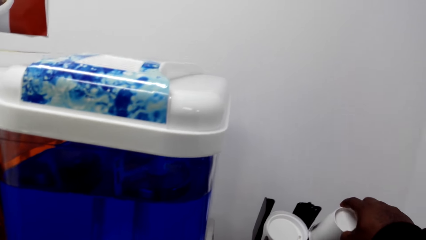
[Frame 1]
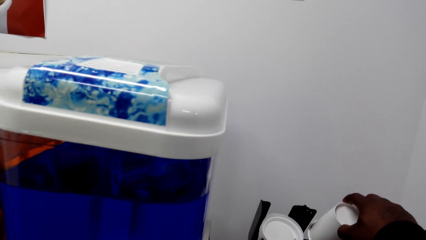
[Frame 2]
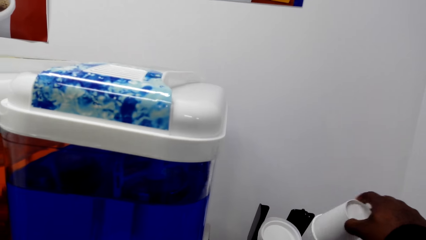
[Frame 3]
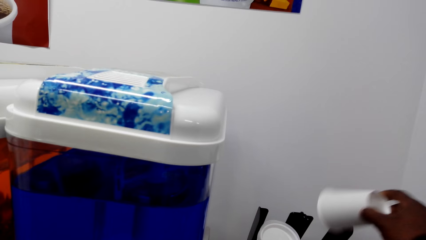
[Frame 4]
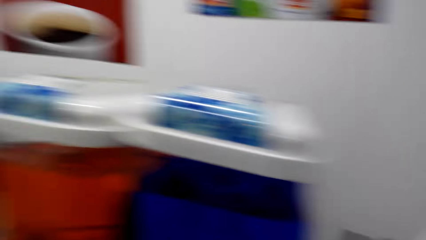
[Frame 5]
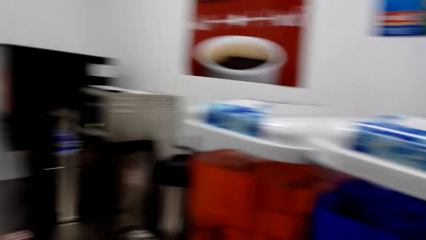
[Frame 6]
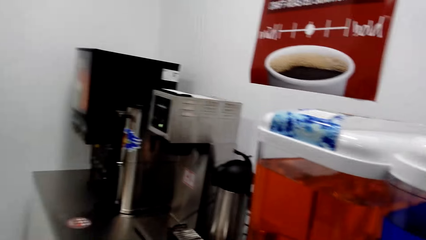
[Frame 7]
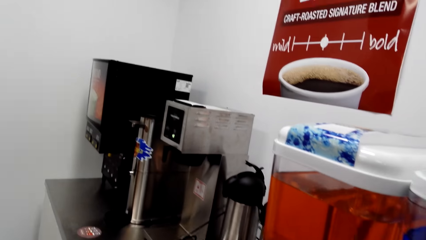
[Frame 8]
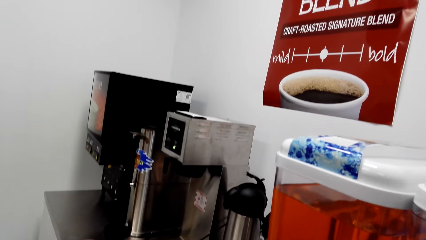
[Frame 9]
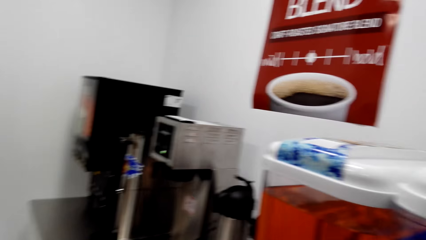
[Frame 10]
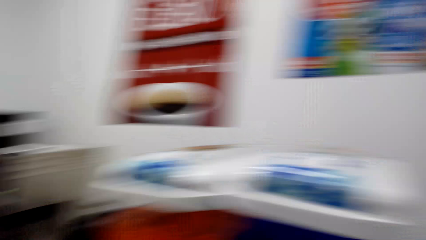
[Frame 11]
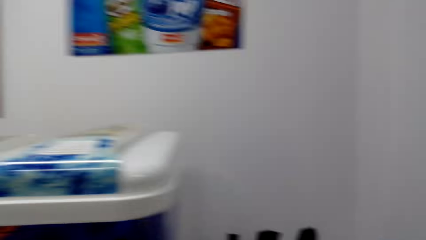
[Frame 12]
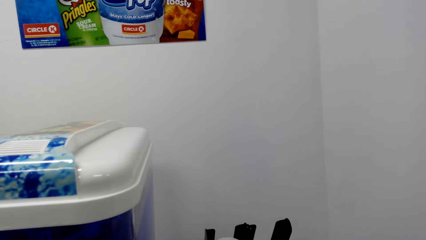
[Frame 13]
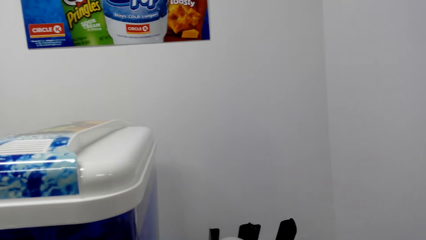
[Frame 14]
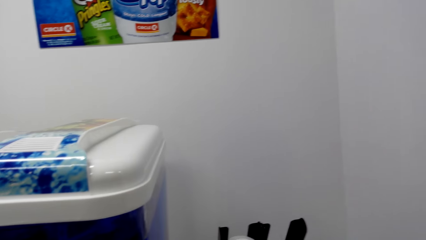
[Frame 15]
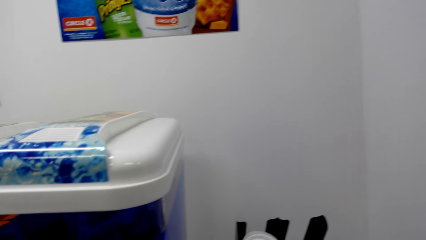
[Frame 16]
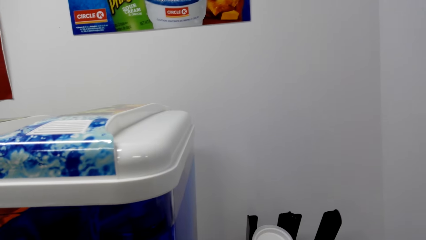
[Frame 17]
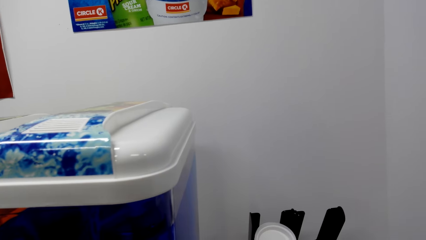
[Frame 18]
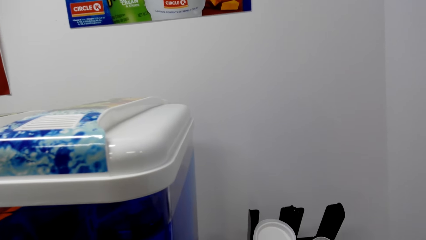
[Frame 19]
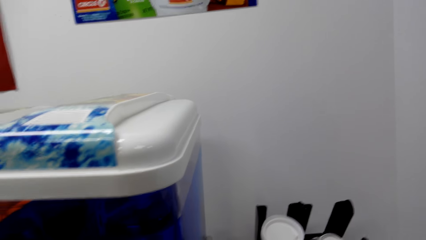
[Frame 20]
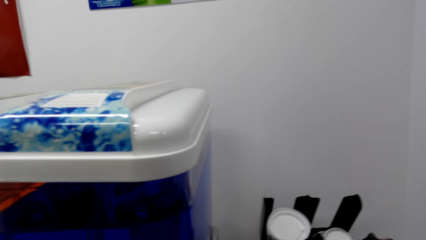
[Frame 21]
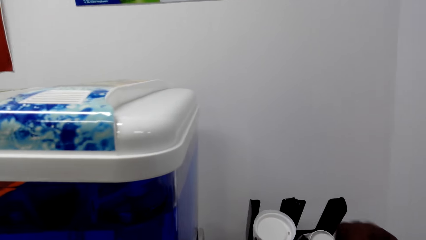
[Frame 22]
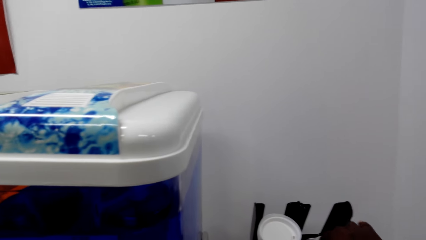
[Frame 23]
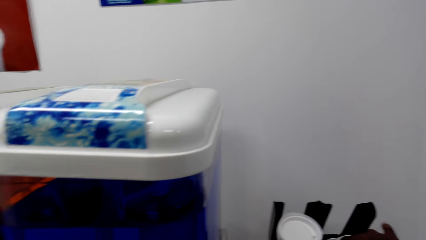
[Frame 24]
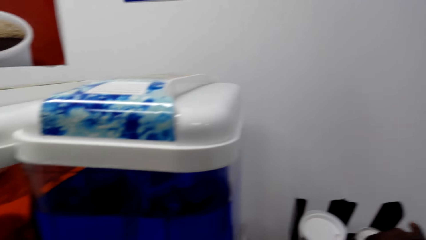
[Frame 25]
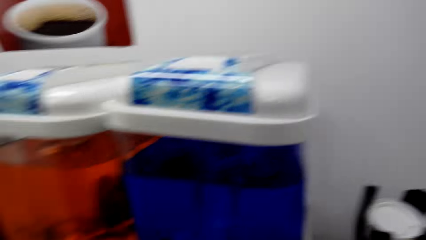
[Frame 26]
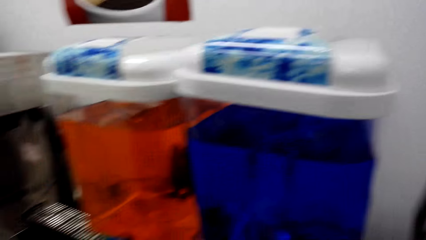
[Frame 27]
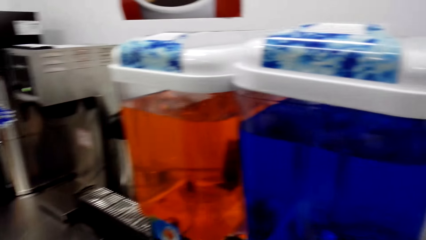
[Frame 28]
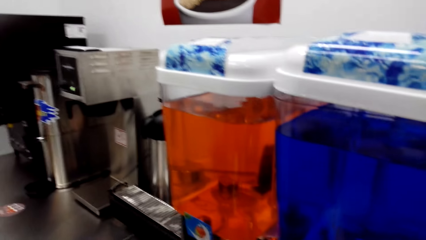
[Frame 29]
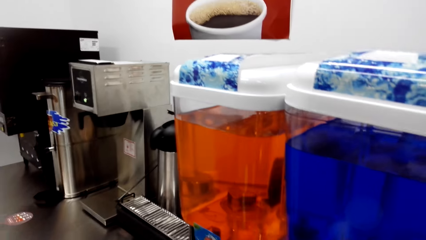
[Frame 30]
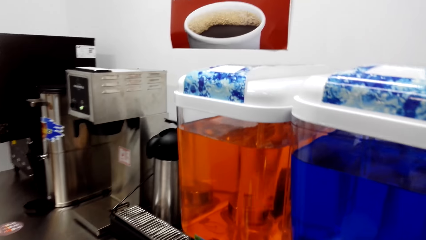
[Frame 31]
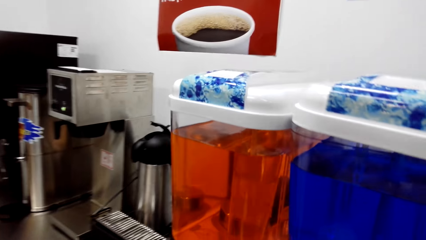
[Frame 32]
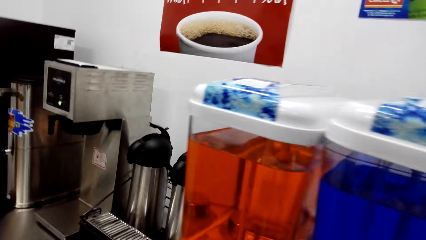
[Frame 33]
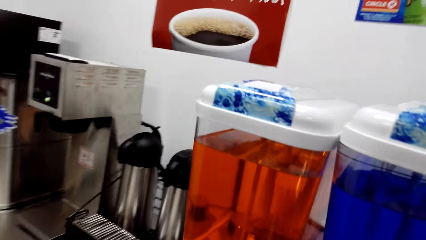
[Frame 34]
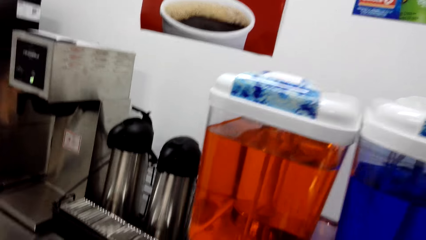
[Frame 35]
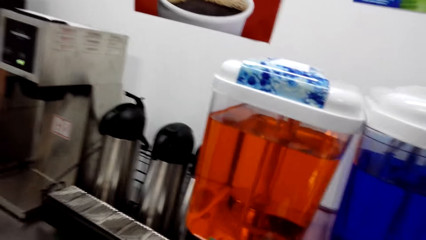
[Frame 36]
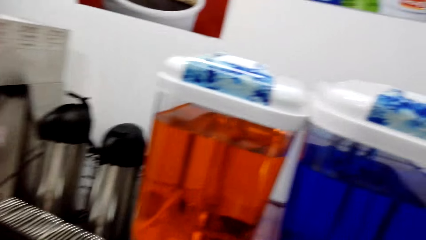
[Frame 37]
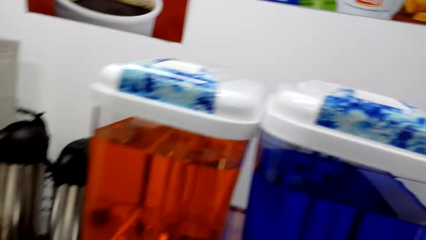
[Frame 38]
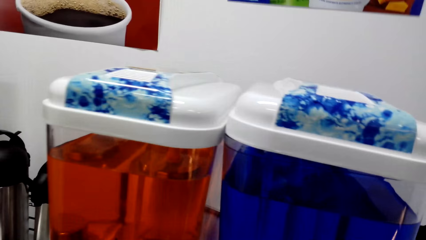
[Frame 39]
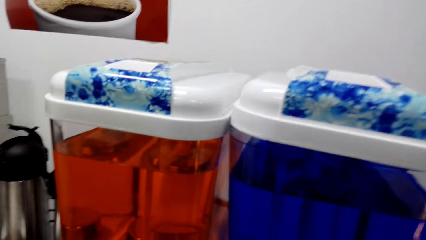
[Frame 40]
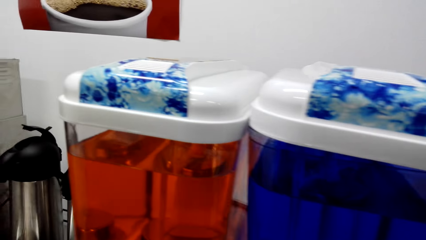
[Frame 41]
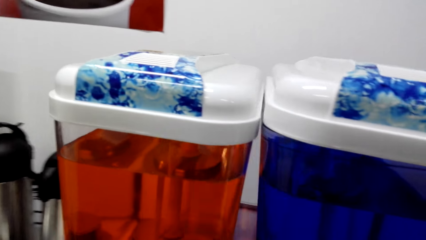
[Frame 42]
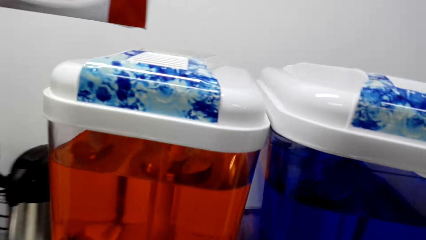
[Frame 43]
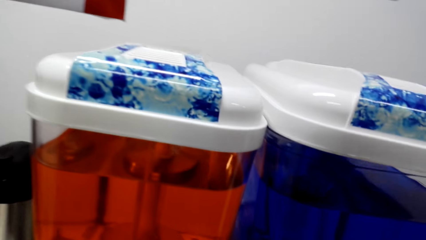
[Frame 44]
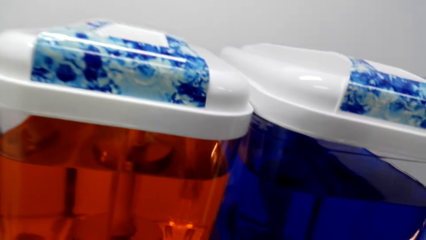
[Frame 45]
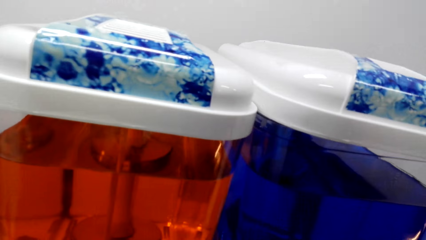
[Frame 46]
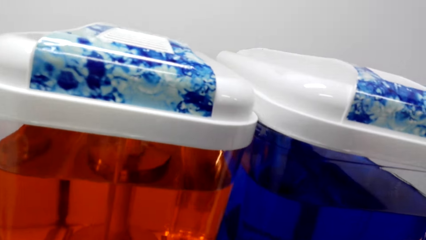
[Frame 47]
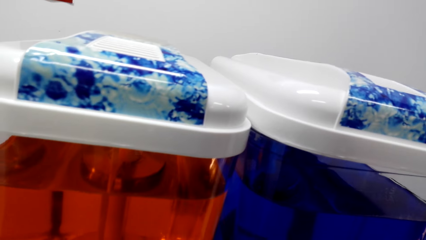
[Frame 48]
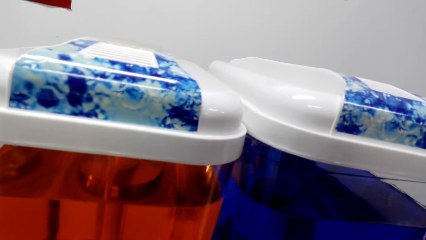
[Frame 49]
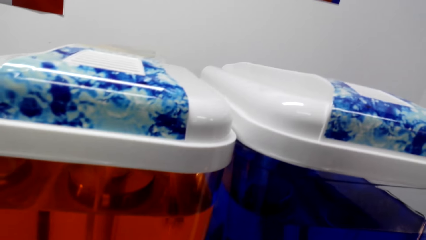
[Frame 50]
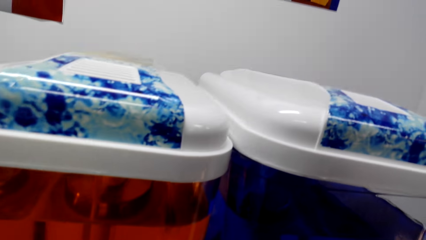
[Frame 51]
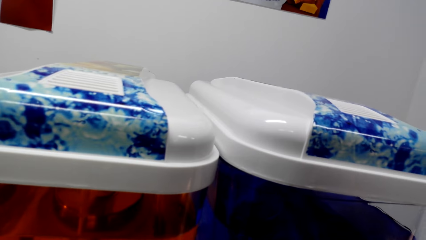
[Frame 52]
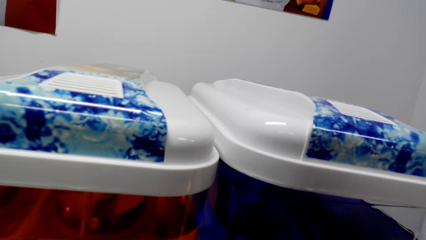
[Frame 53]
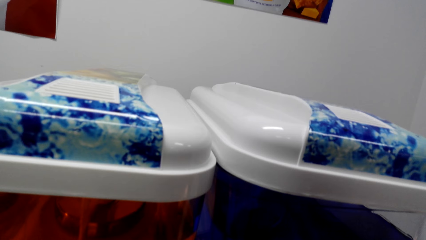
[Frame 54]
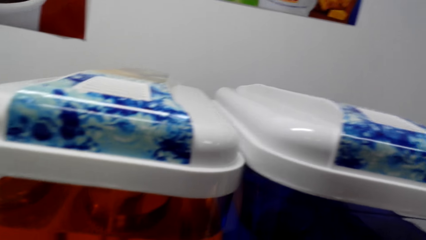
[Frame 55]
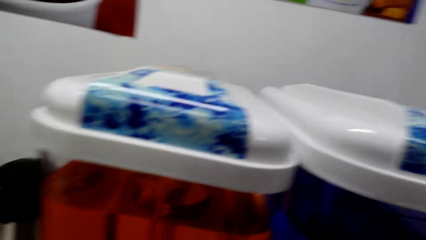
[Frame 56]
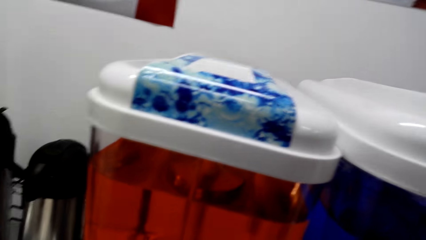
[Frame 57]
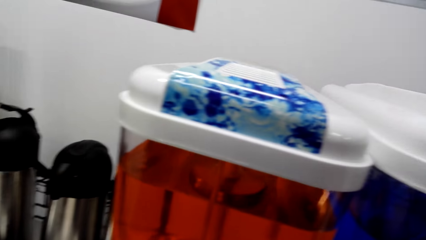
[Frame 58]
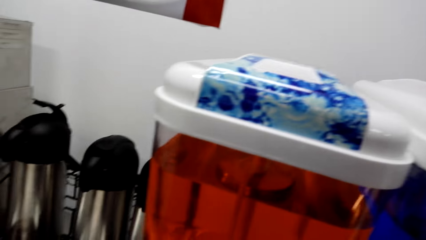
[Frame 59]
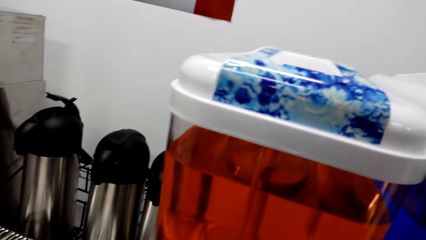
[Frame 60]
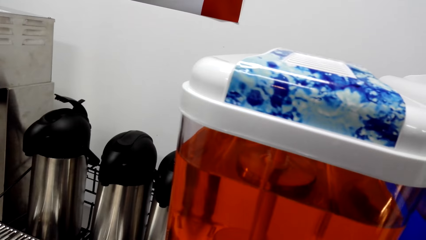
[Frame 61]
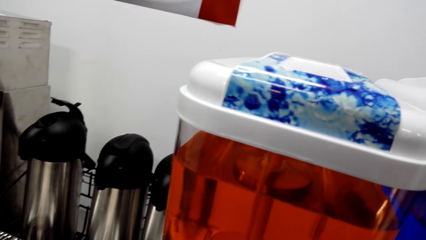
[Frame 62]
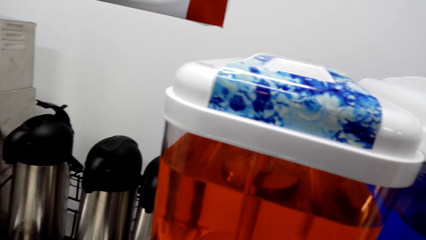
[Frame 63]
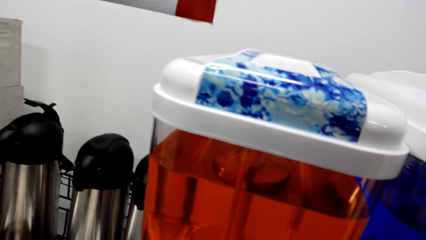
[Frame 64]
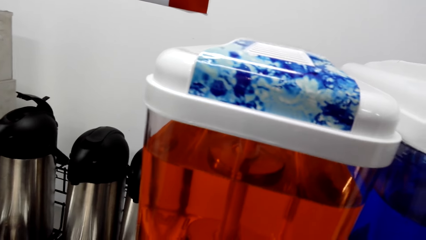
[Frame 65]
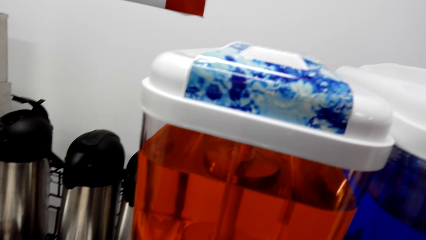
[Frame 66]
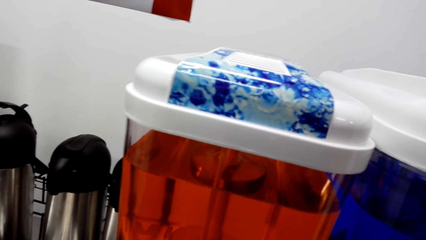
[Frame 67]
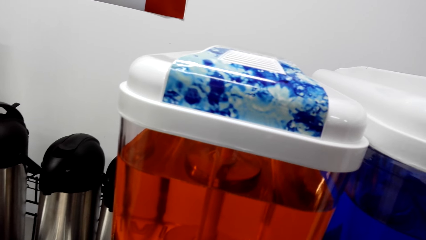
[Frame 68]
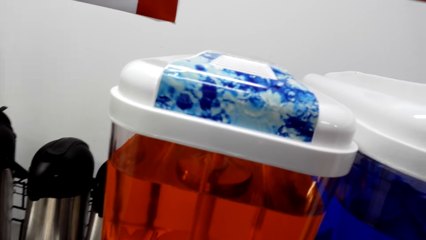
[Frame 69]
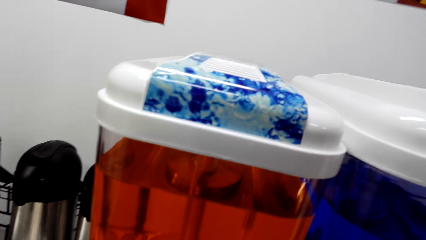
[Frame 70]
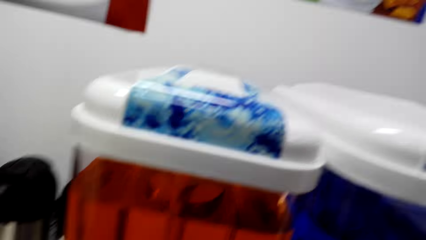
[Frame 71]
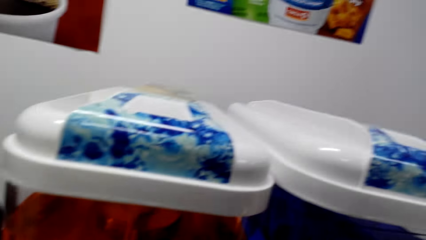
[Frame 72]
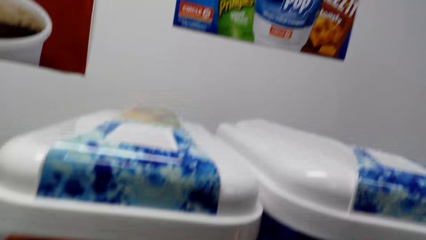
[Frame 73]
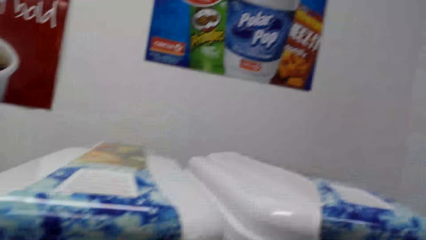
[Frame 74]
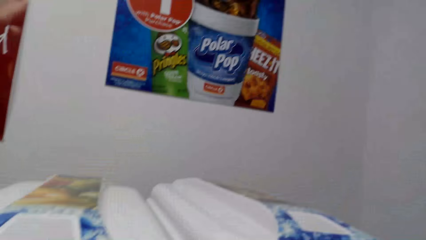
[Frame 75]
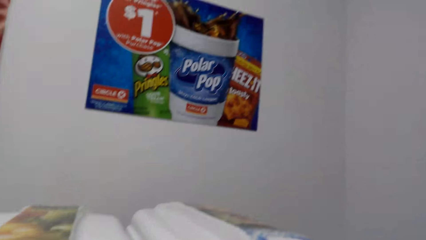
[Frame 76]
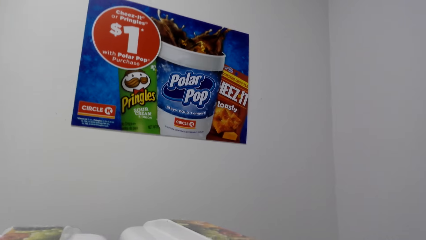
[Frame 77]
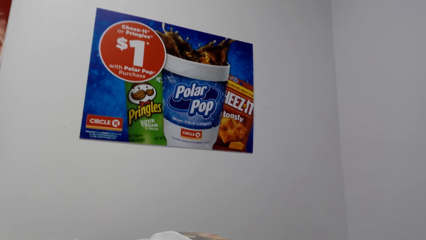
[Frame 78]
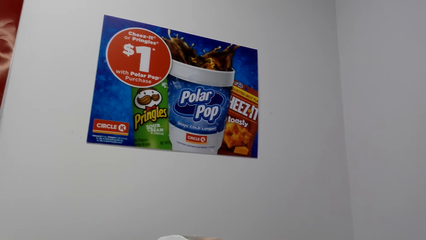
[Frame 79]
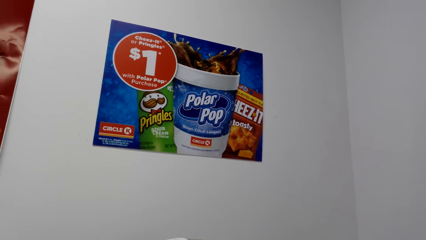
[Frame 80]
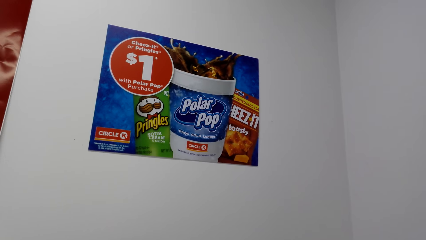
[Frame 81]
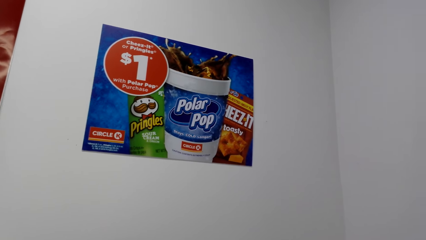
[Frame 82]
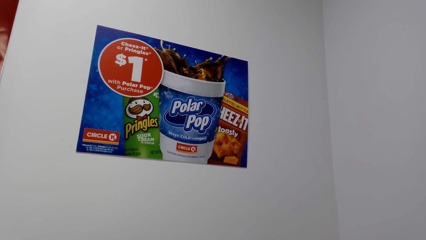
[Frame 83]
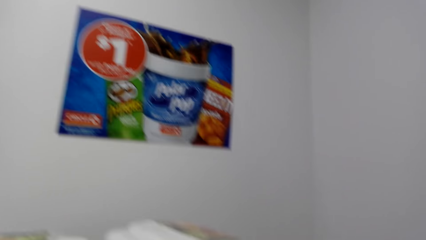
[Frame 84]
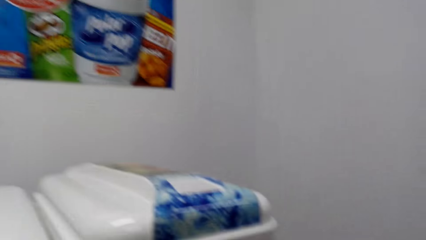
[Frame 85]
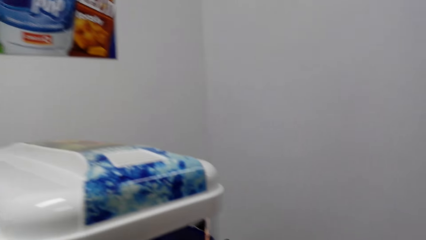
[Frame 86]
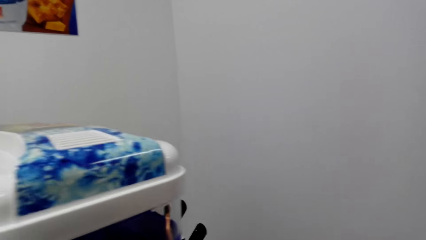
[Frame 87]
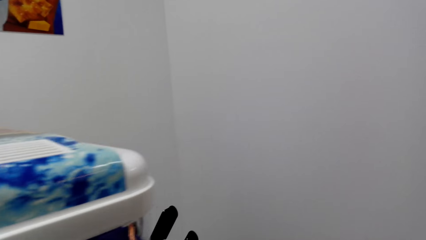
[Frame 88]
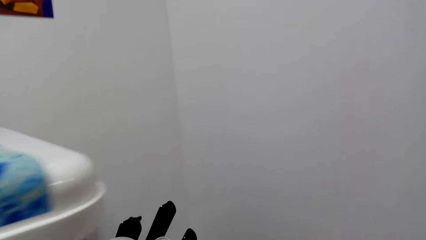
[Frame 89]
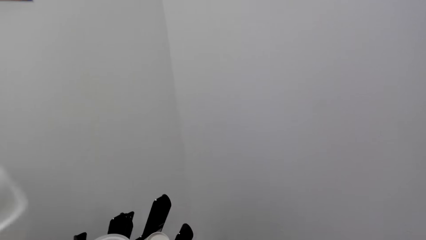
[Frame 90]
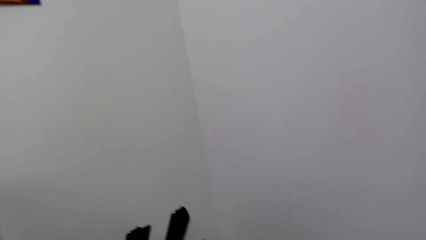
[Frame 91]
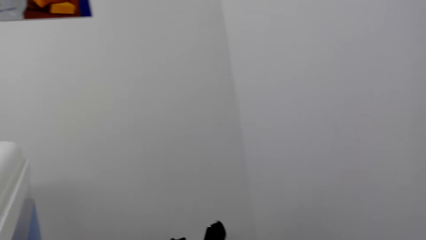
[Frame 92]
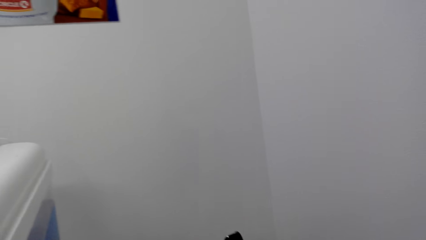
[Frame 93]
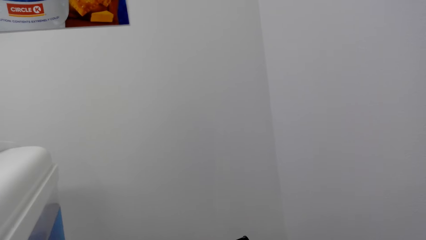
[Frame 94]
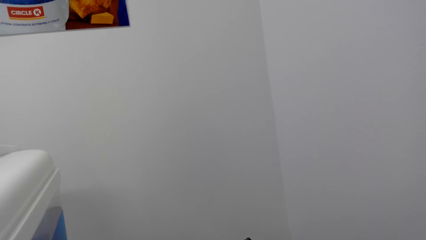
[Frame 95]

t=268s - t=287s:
The camera wearer picks up another cup. They look around. They hold the cup. They walk. They look at the poster.
